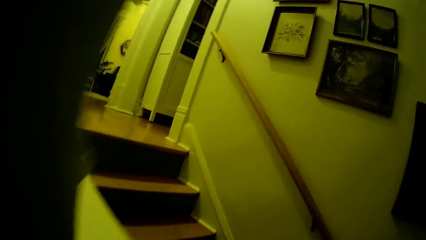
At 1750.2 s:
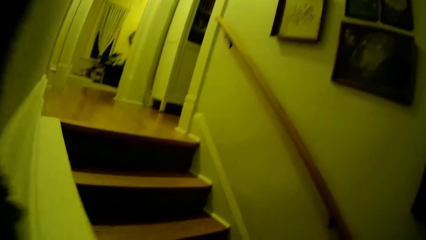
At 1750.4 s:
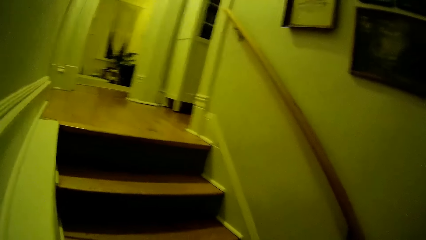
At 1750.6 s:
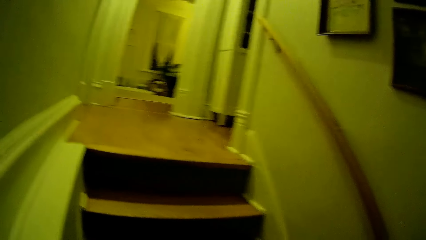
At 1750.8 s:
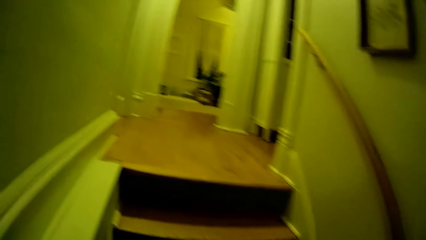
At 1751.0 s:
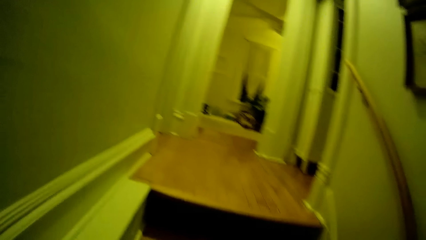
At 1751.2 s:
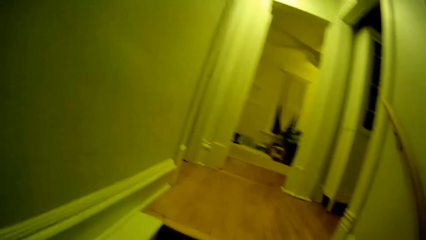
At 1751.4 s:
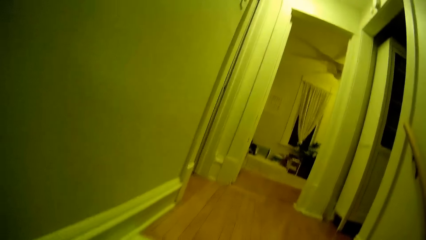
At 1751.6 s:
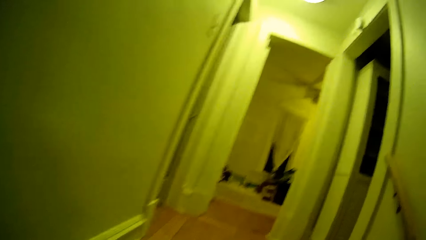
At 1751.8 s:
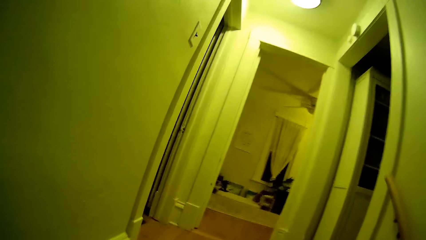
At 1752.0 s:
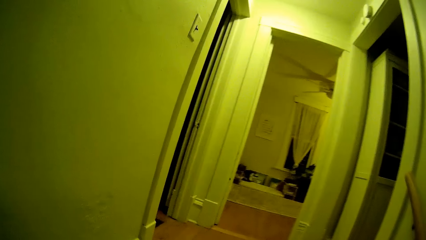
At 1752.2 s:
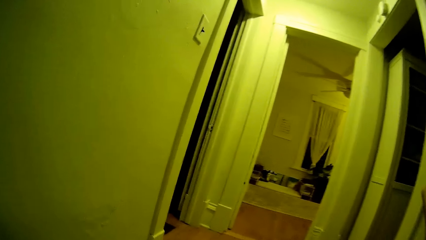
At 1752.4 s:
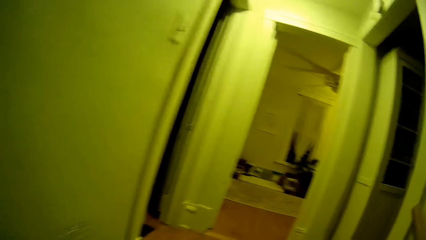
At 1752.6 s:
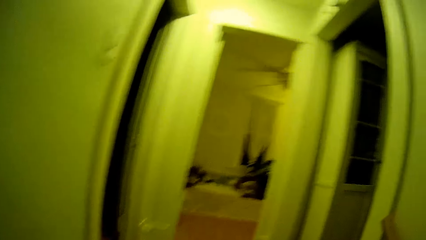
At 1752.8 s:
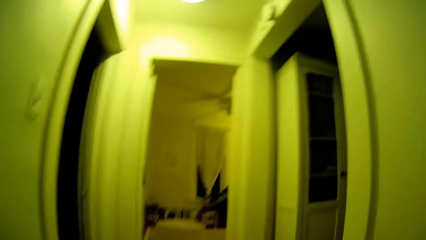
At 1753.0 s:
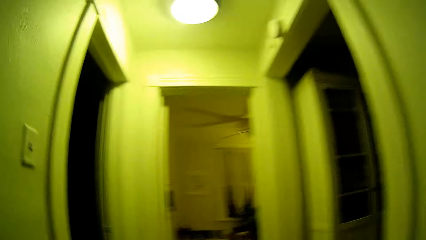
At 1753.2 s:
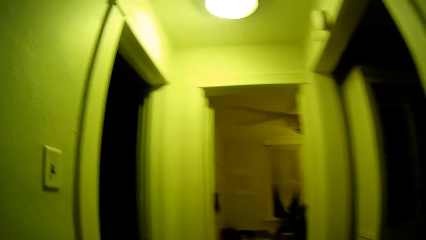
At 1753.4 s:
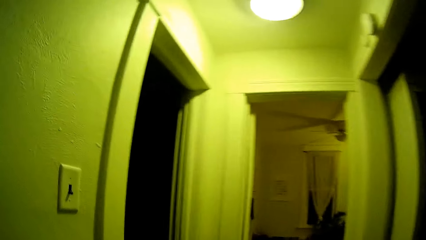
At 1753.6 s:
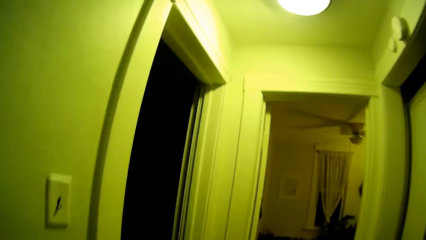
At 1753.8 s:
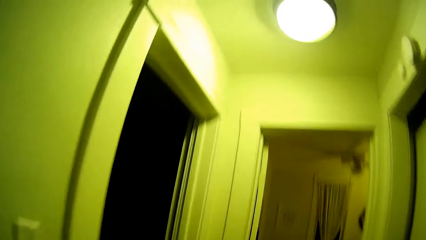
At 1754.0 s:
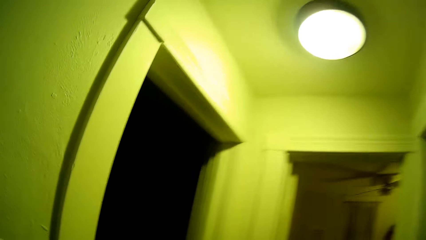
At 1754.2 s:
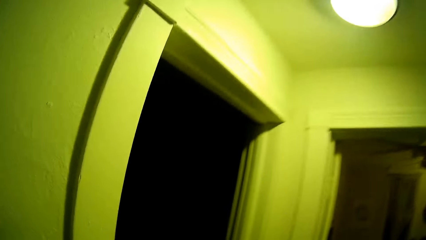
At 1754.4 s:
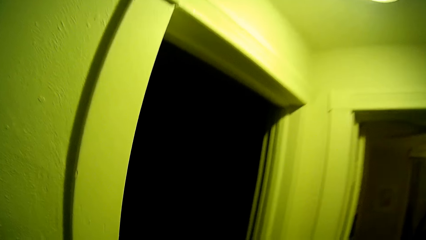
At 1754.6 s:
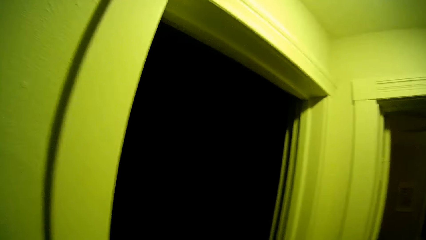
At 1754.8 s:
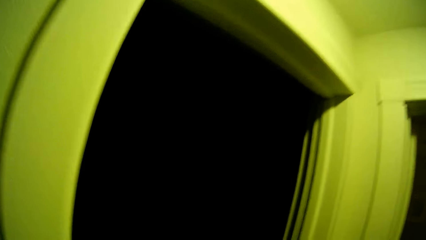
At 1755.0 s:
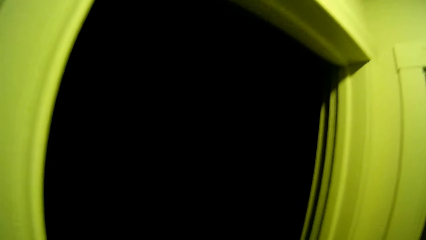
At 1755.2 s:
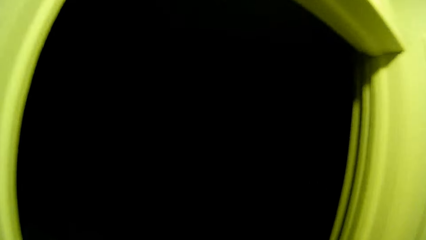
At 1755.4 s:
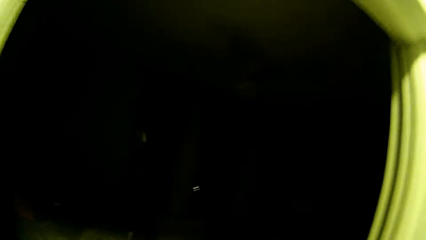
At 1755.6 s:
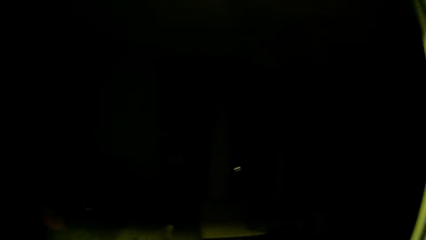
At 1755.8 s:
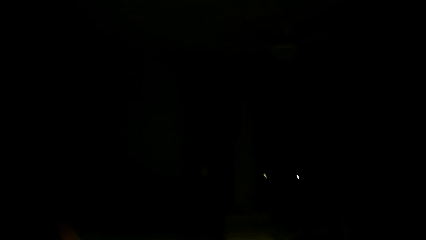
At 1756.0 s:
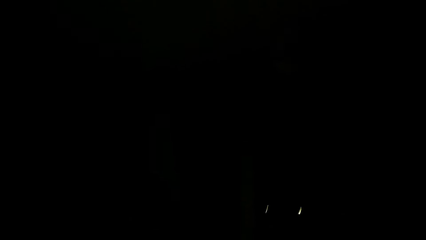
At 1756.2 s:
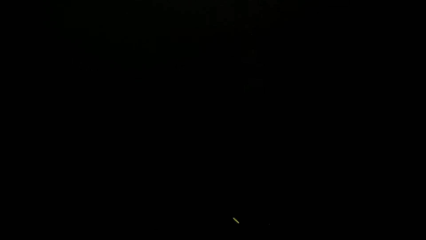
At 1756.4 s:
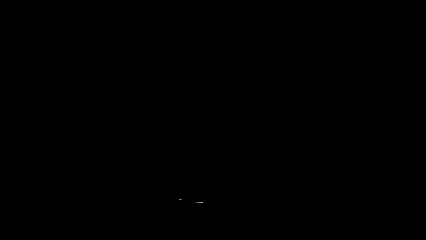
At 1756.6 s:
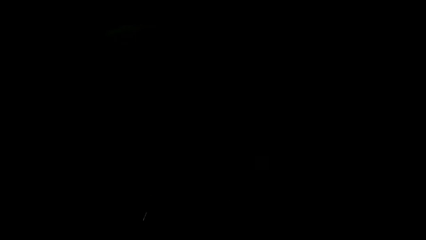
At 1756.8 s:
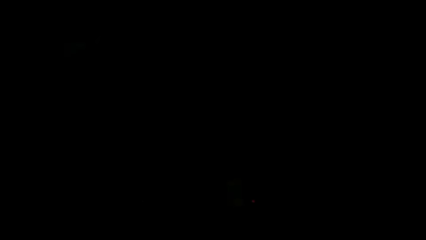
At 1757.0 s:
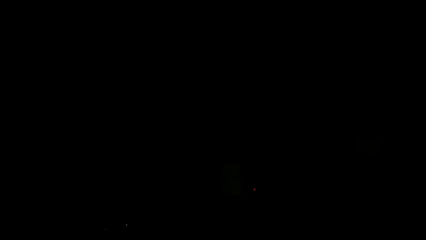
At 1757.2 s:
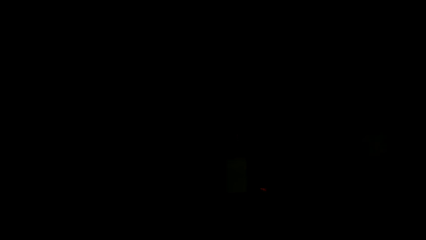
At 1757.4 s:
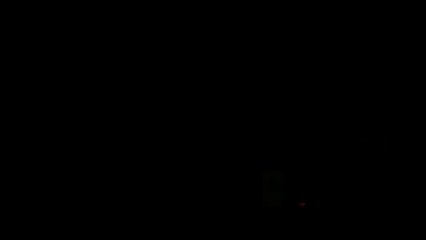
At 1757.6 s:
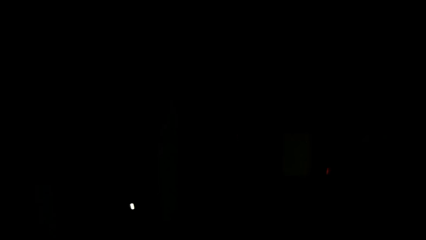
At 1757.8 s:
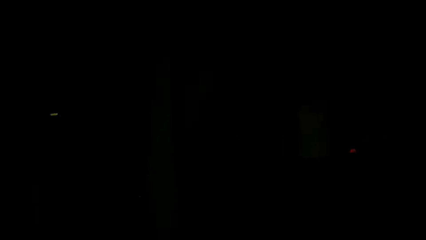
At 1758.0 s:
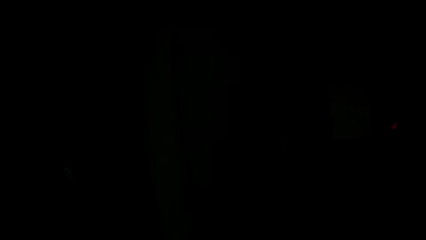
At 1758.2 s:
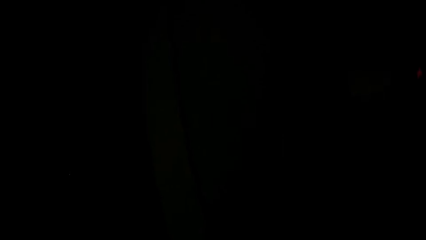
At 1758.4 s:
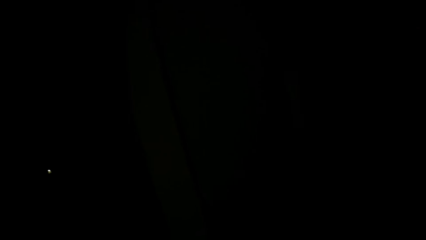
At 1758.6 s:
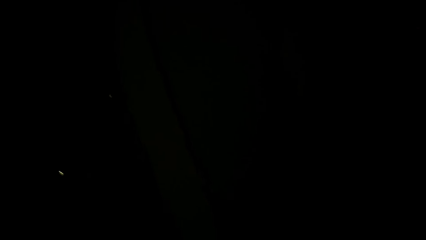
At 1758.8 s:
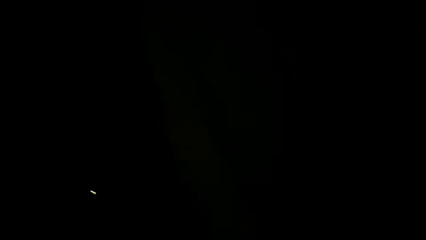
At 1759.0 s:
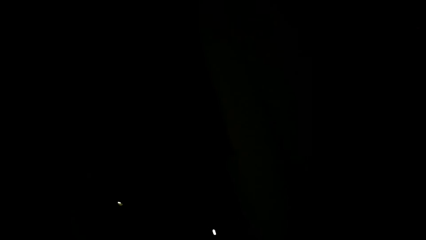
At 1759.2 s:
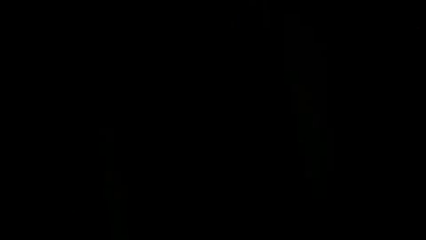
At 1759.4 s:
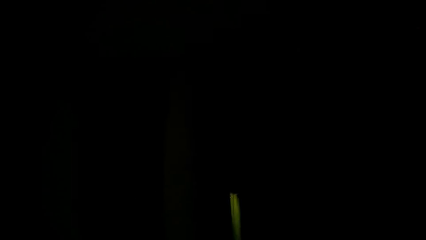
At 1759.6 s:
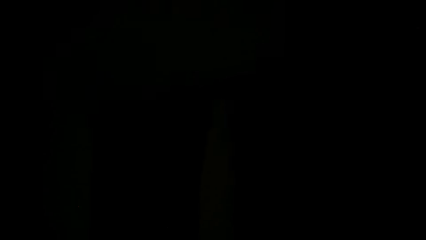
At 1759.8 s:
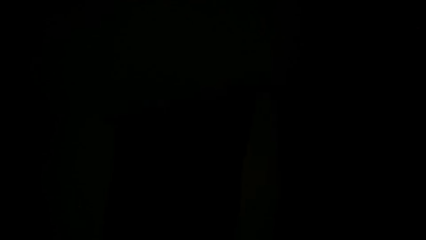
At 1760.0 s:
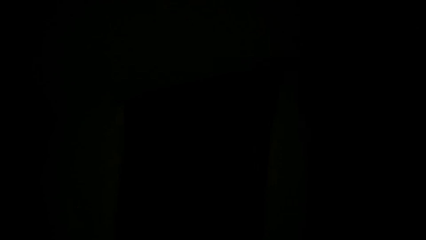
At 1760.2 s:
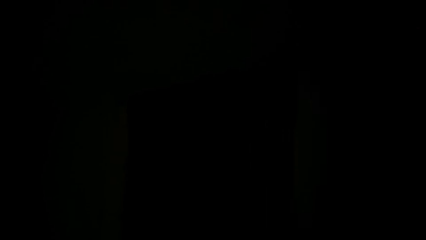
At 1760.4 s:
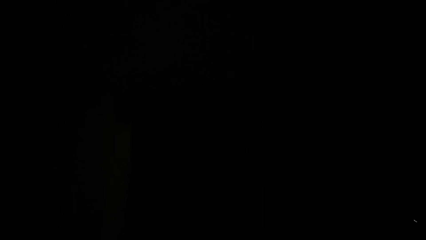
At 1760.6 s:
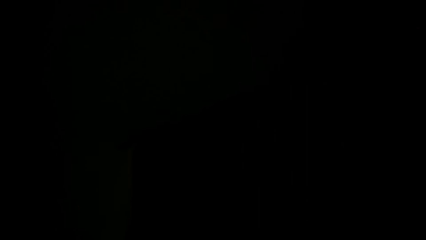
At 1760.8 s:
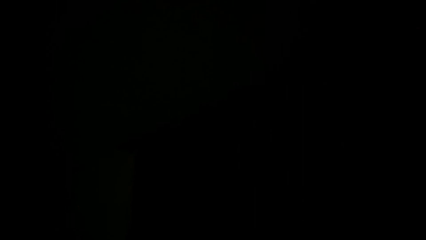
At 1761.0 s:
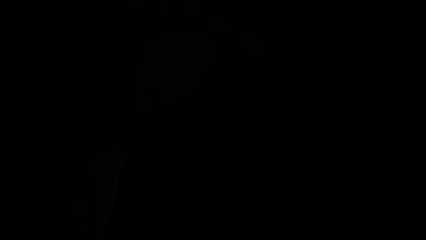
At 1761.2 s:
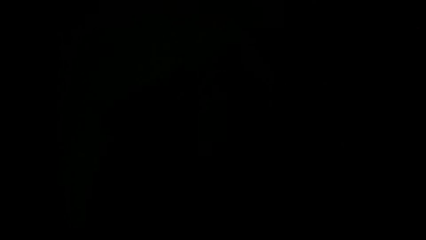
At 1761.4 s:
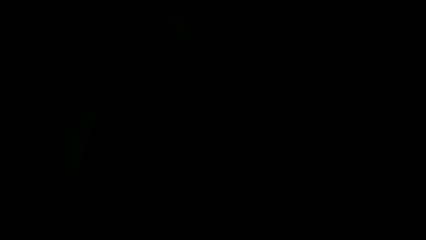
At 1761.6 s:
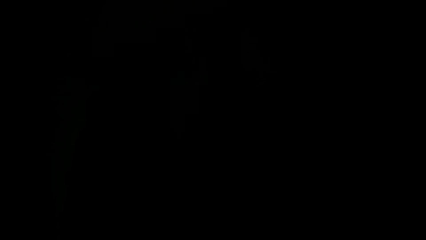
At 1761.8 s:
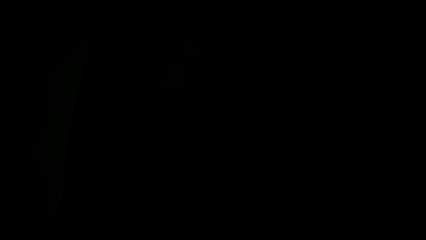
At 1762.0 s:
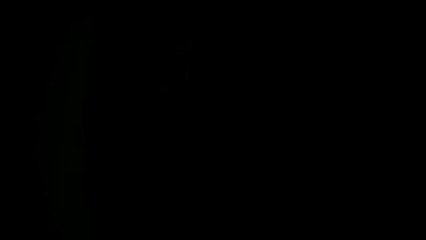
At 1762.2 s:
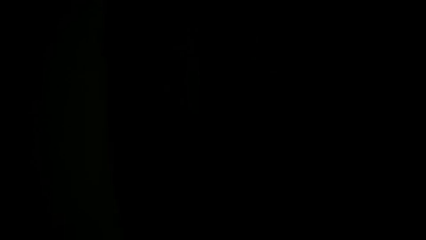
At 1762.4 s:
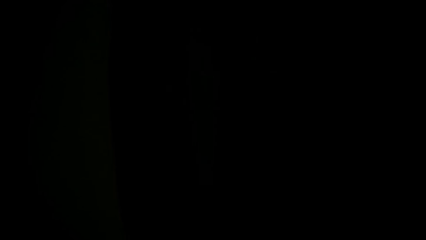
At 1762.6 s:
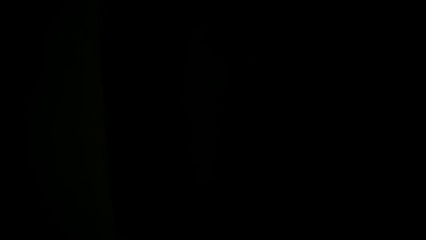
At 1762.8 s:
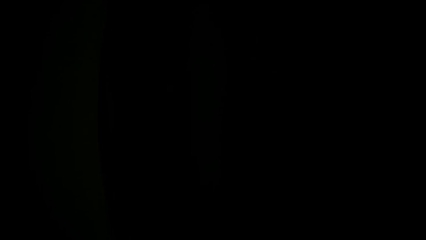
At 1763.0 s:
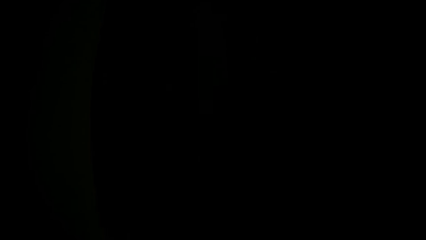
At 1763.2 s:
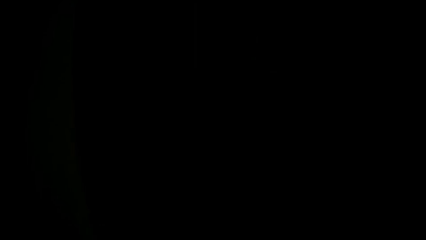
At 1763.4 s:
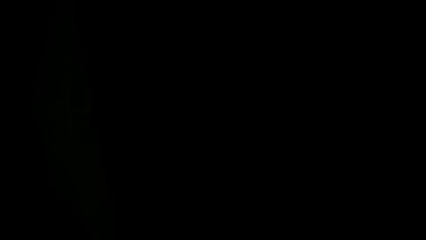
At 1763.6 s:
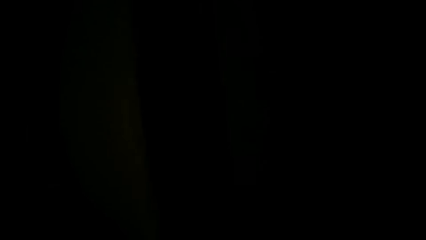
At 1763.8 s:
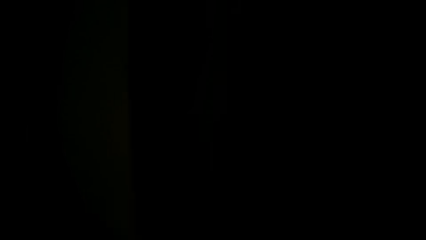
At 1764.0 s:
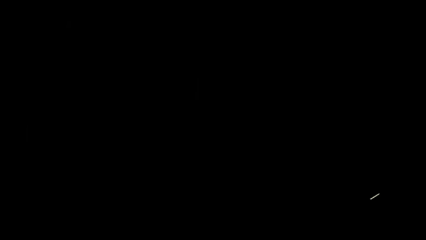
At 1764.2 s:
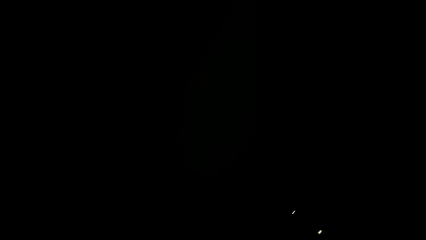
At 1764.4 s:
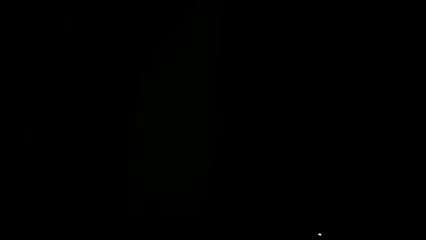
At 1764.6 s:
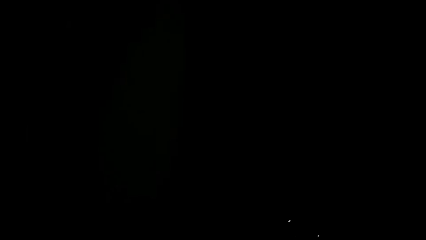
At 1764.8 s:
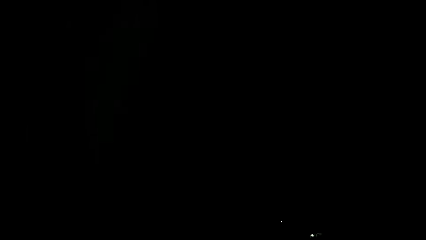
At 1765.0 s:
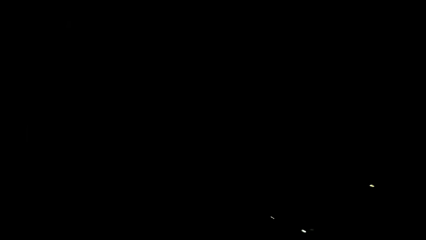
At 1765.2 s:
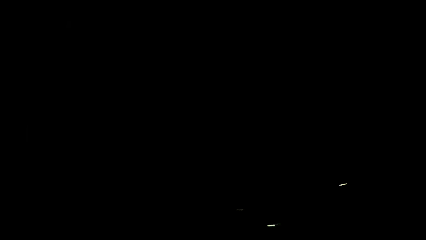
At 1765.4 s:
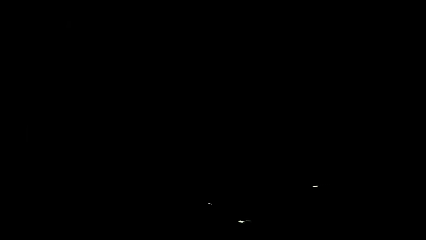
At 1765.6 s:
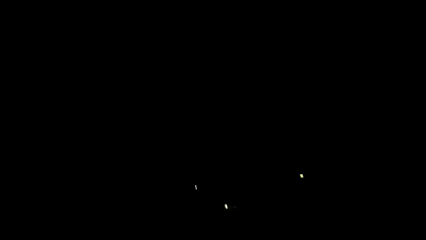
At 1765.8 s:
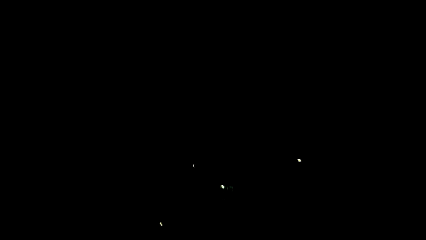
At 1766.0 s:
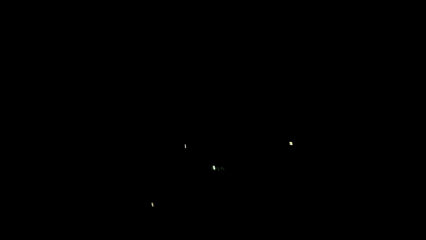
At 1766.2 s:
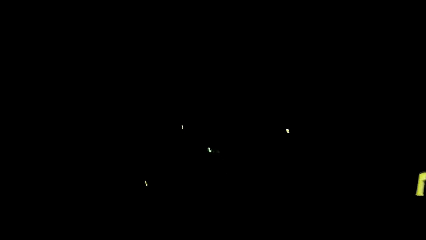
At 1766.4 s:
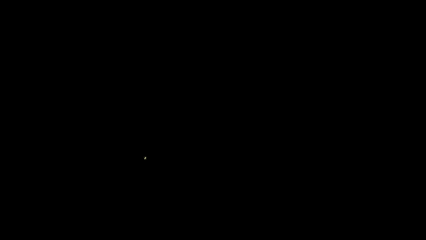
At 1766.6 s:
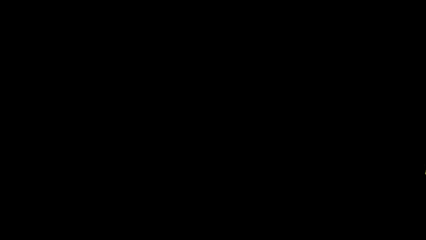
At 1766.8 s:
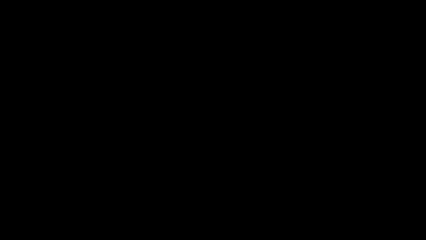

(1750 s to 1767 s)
The camera wearer walks into another dark room.
